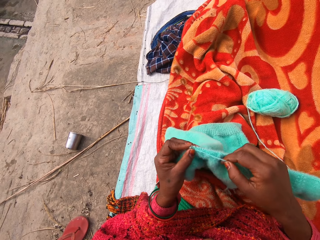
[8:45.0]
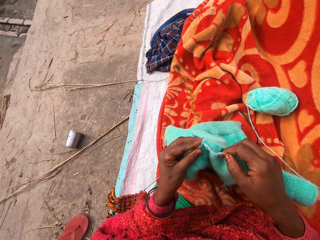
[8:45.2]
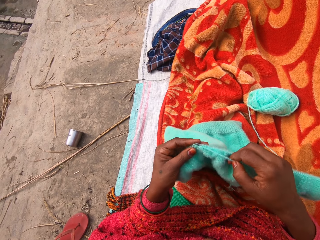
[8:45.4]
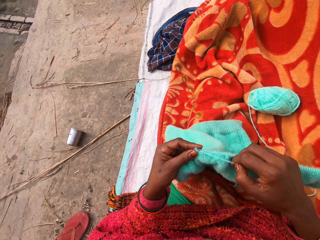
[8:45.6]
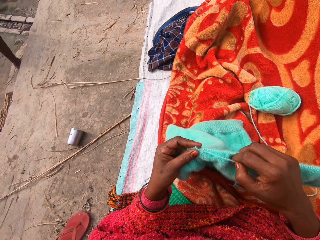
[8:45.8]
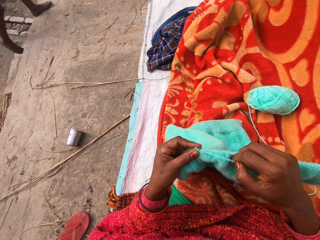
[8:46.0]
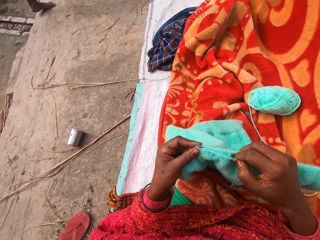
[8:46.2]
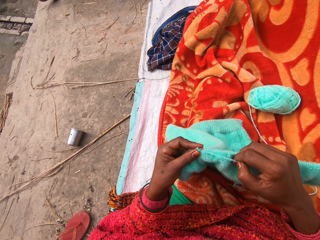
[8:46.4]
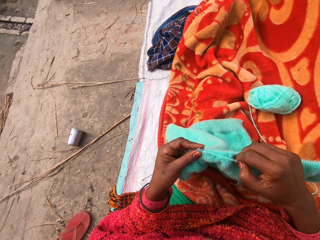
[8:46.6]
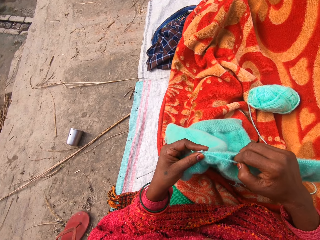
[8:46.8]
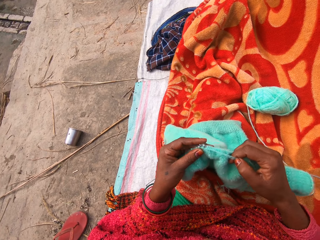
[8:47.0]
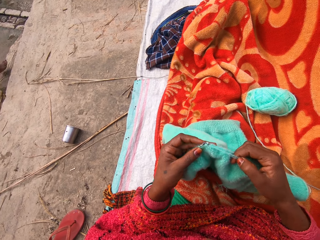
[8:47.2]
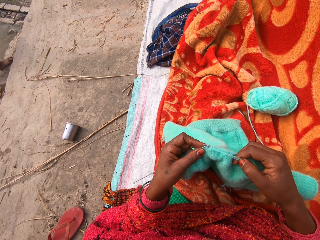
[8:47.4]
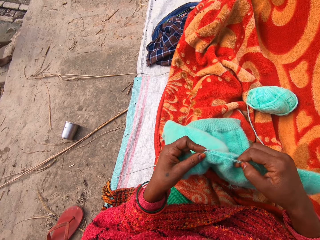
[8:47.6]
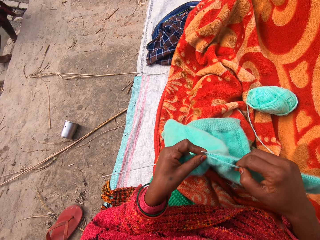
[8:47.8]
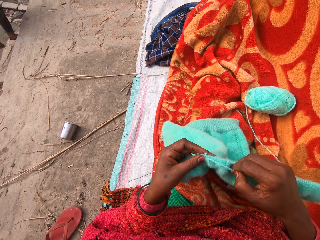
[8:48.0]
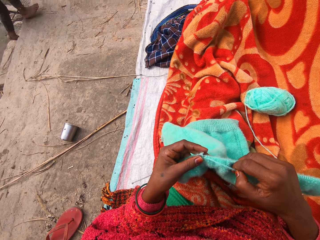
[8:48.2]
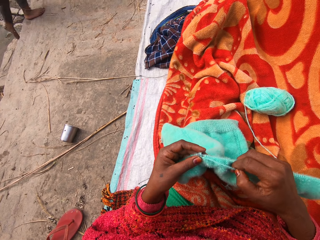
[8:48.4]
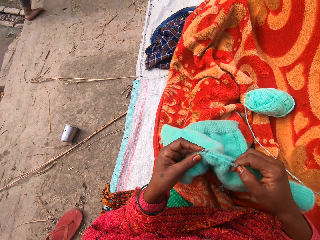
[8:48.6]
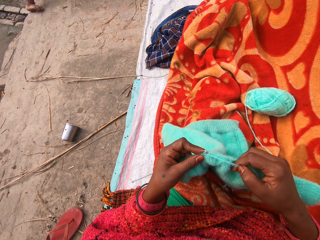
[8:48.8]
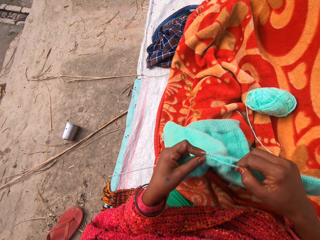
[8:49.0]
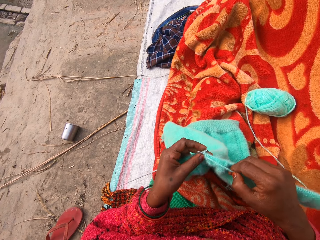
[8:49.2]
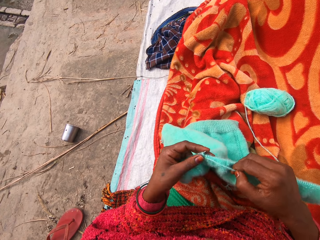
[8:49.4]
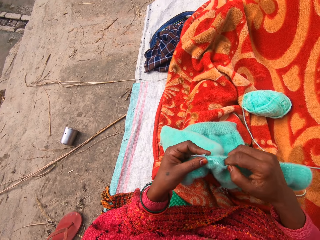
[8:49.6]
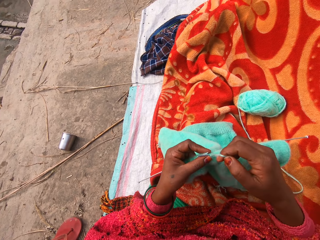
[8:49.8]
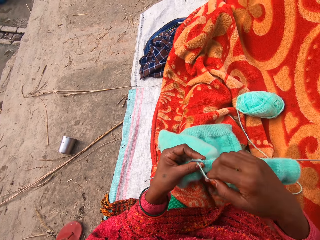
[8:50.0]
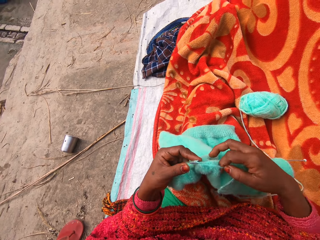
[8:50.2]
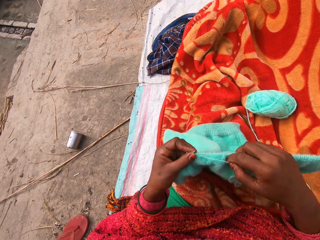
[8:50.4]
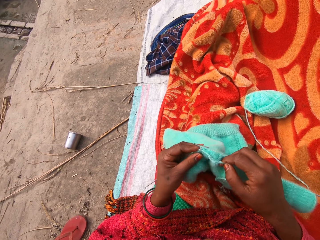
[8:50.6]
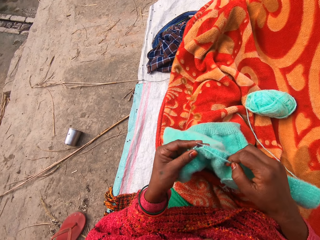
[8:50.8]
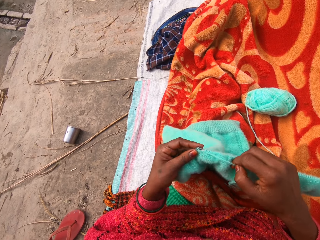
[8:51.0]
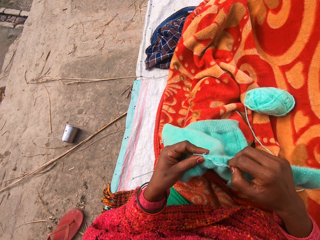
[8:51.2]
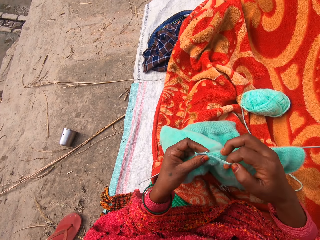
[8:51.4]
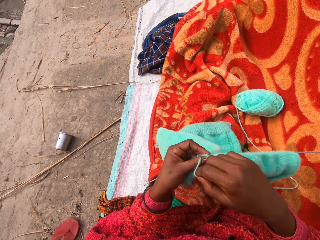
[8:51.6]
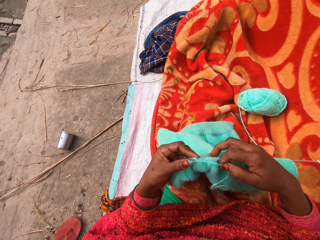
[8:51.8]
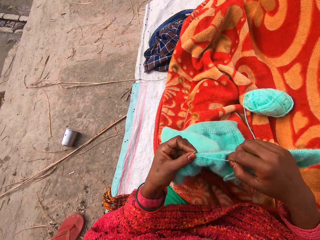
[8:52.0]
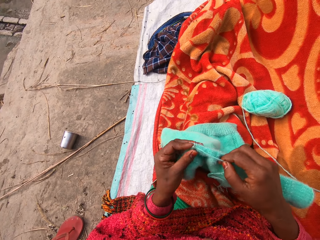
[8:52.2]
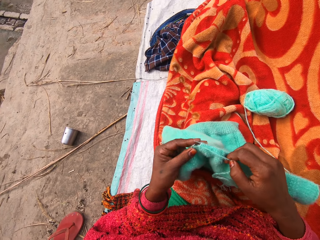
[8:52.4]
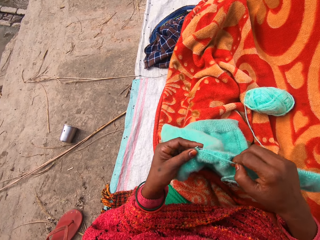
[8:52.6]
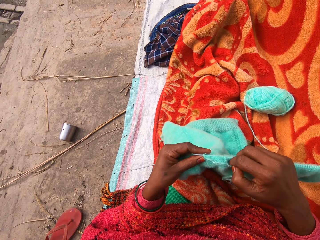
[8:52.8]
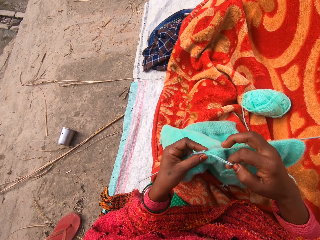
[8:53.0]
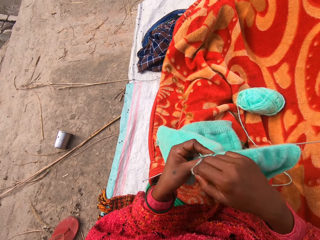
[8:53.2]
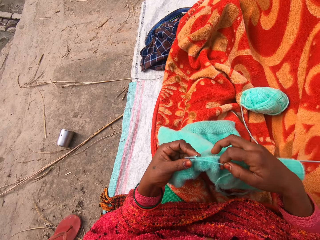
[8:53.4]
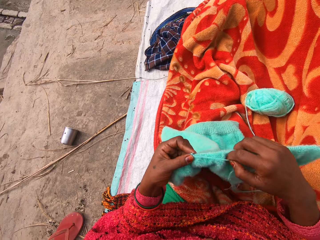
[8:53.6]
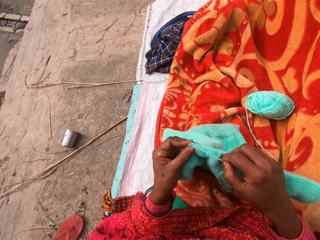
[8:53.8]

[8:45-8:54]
A person walks past the camera wearer. Another person walks past the camera wearer. The camera wearer knits the fabric using the knitting needle.

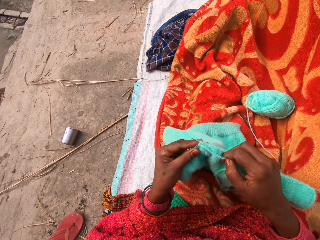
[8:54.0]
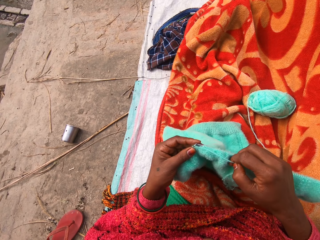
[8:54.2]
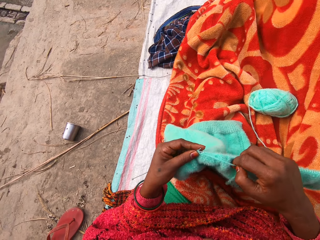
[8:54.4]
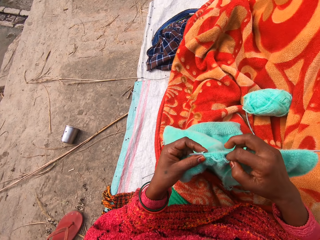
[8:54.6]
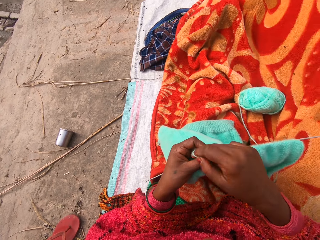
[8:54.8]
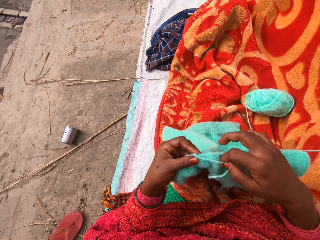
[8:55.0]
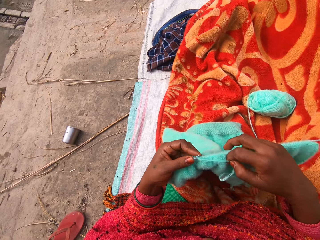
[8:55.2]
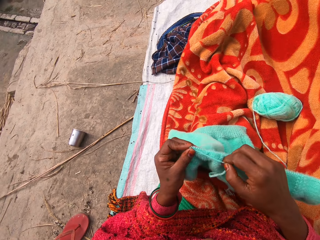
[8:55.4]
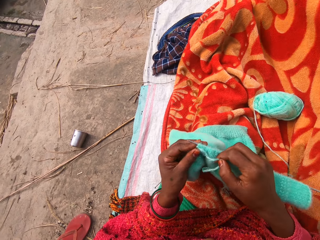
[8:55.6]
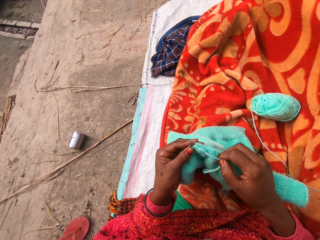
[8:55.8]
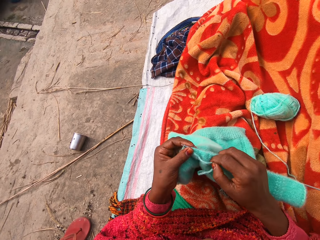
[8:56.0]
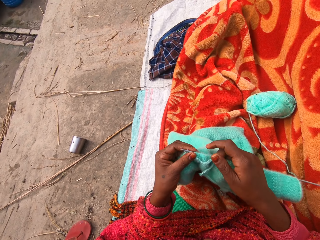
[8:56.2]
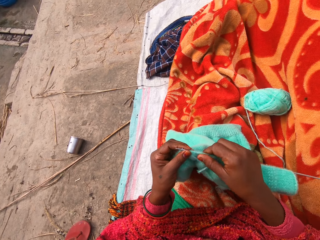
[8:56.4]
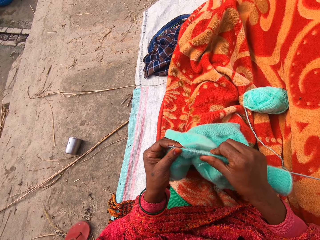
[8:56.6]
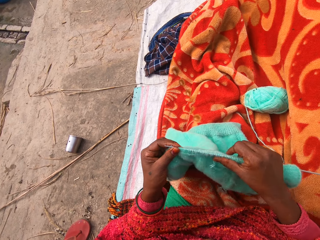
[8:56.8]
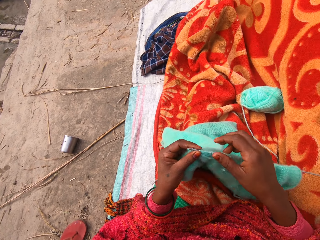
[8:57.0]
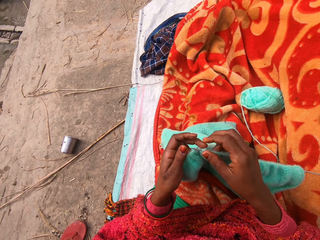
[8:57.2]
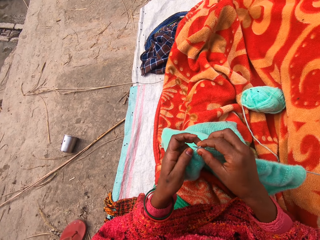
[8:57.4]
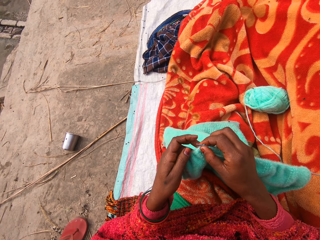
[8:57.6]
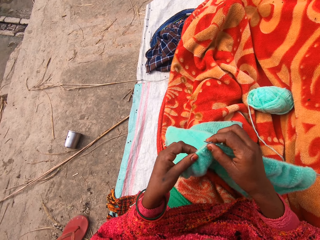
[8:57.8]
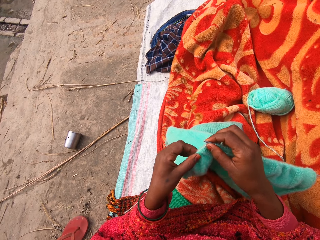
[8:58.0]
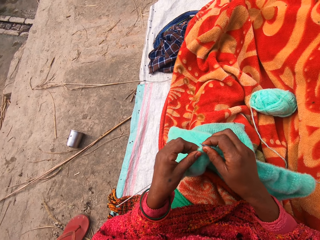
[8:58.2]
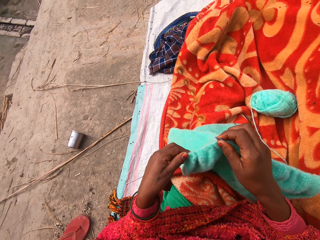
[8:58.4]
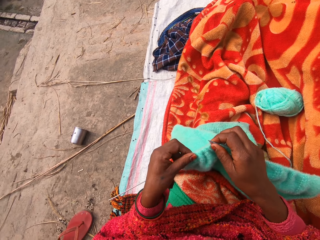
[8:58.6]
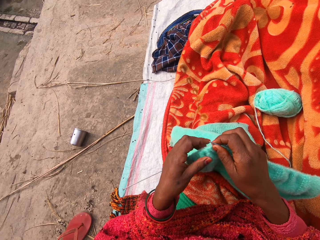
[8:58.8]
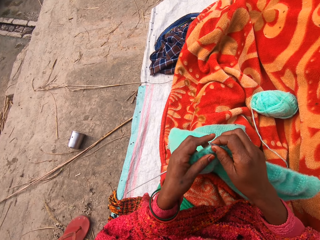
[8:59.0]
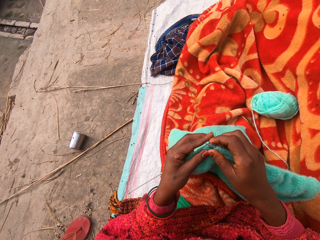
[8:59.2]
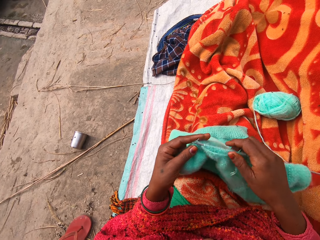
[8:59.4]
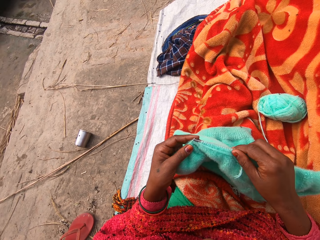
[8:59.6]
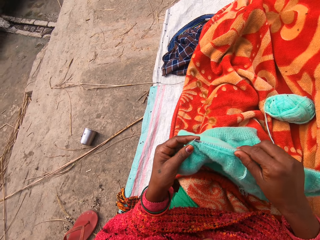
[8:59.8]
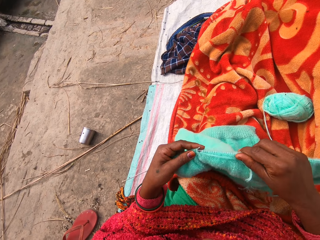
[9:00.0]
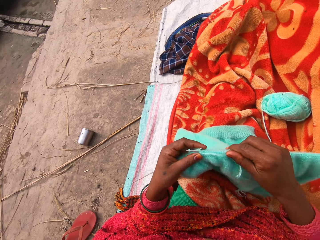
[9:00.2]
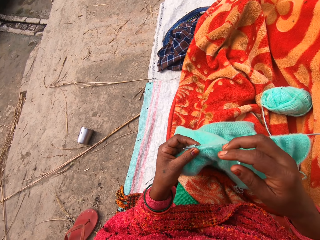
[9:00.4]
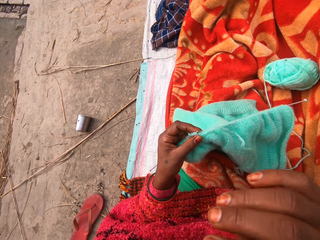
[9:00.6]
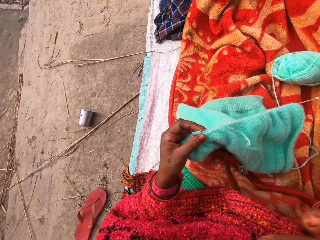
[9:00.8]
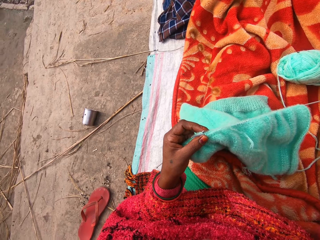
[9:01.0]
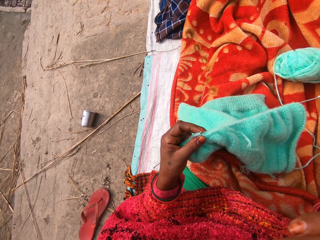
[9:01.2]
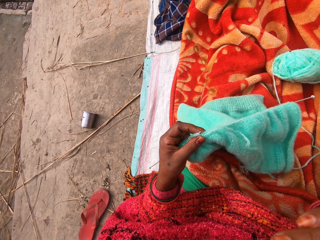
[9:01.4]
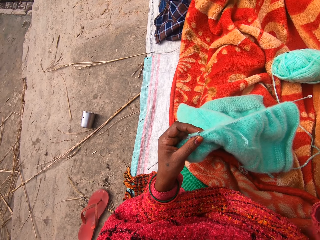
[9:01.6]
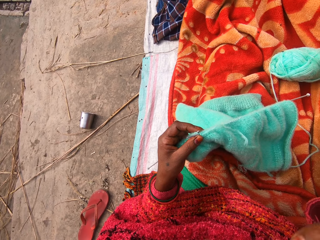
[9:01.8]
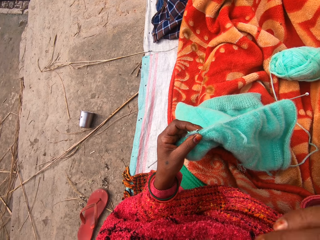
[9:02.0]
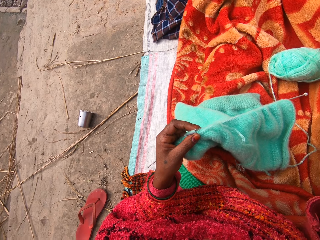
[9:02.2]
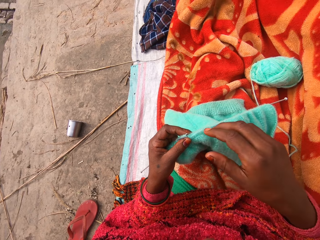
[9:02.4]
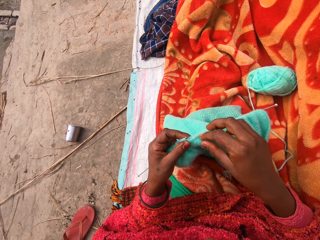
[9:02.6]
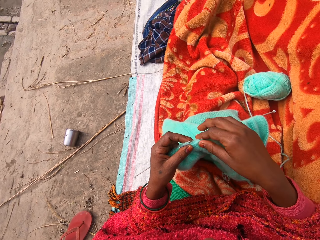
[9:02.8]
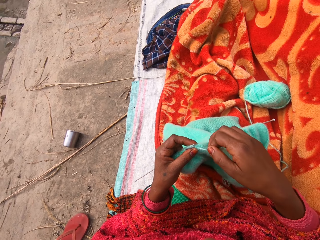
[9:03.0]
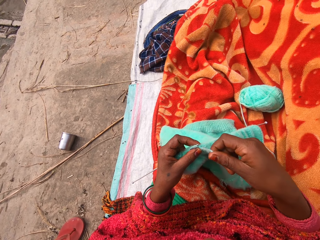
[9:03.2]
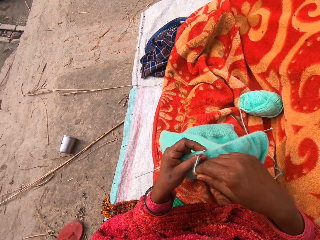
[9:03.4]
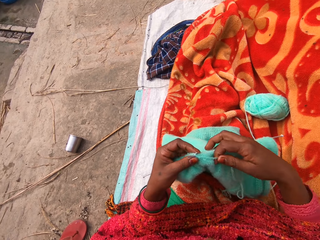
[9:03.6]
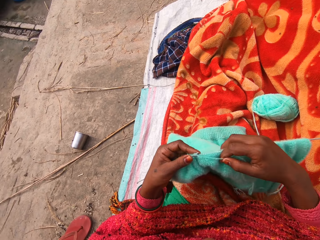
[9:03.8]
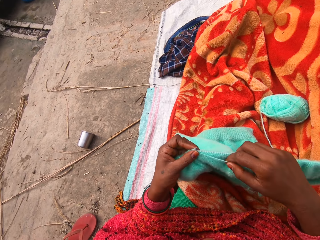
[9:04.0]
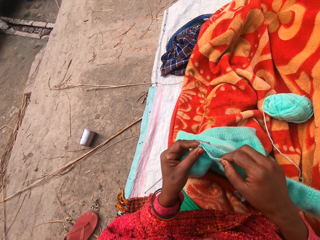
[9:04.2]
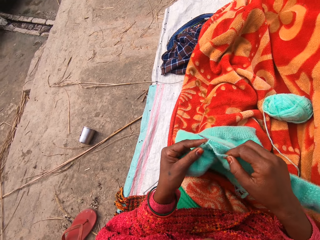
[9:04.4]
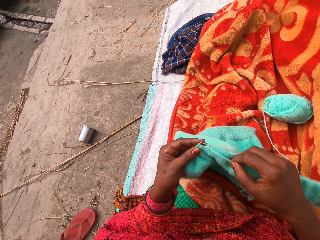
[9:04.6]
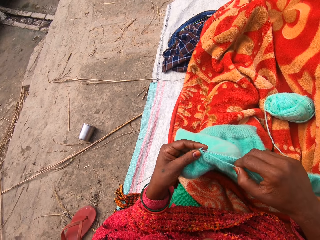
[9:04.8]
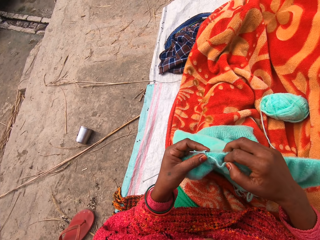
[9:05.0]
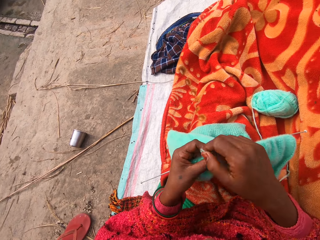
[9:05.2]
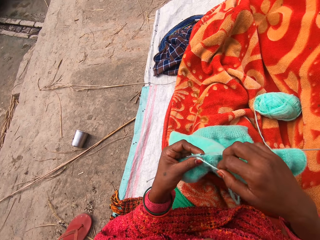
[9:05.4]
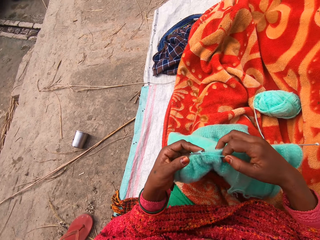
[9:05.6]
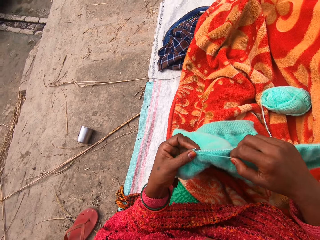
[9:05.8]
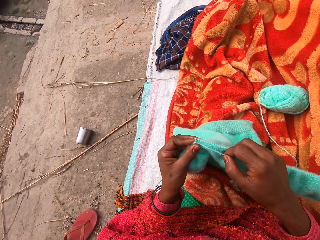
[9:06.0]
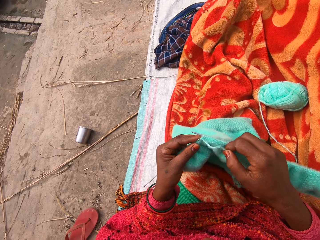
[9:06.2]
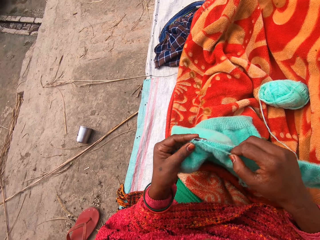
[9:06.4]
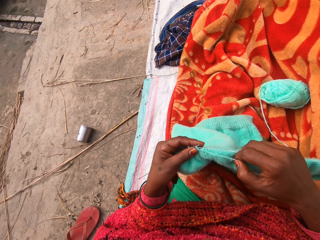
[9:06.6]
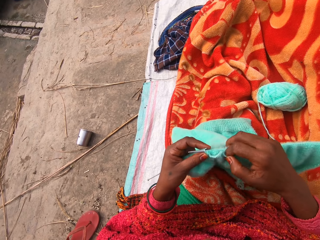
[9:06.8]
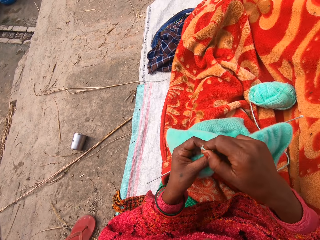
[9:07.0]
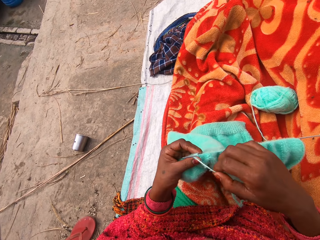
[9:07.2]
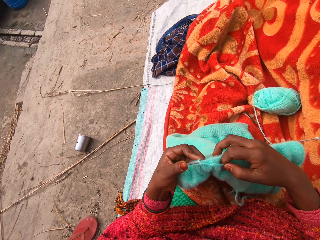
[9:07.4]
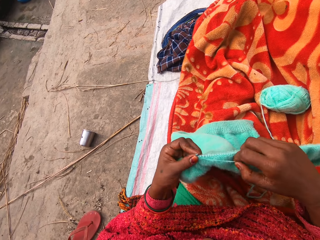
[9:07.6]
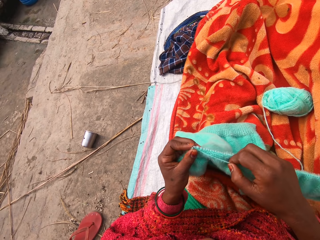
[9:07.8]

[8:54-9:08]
The camera wearer adjusts the towel on the knitting pin with her right hand. She adjusts the towel on the knitting pin with her left hand. She knits the towel. She scratches her nose with her right hand. She knits the fabric using the knitting needle.
